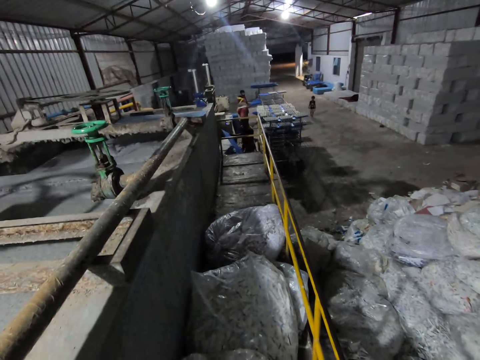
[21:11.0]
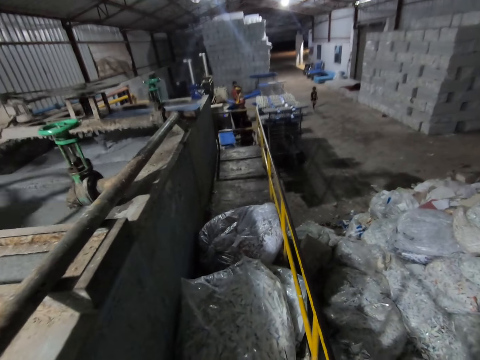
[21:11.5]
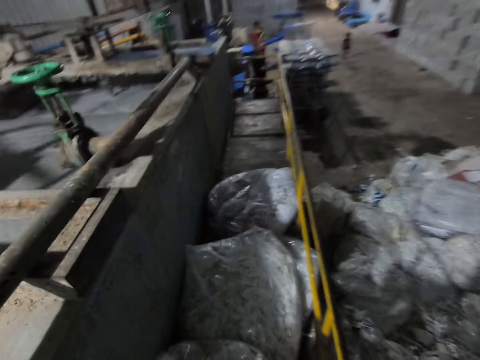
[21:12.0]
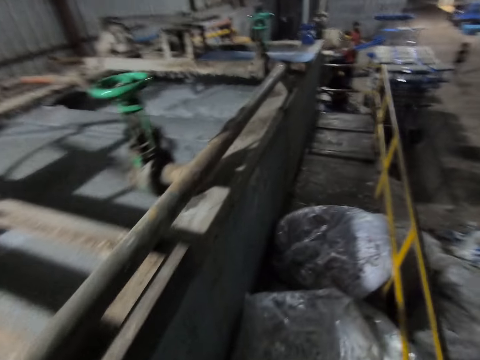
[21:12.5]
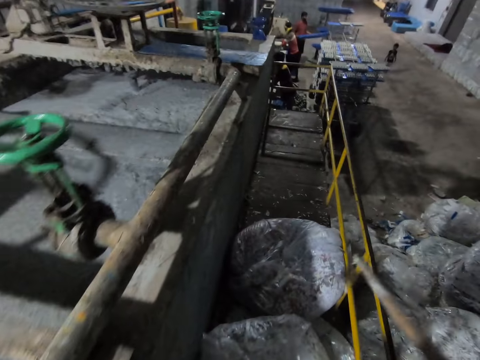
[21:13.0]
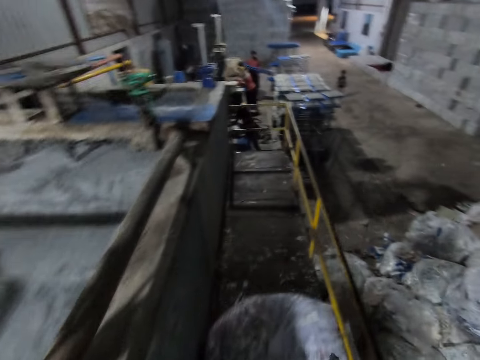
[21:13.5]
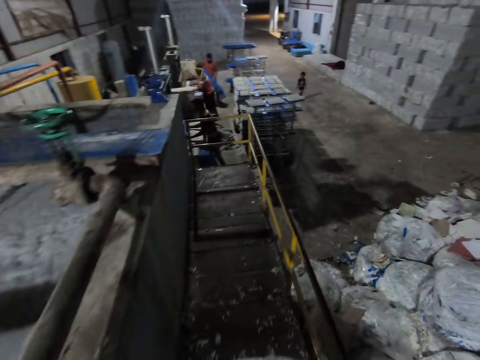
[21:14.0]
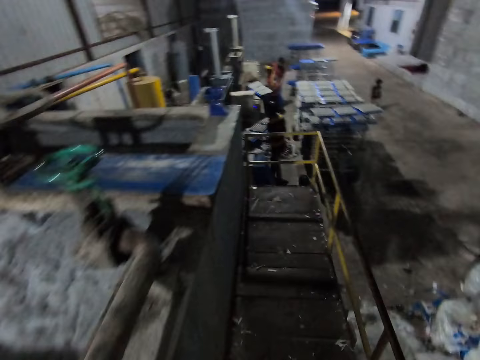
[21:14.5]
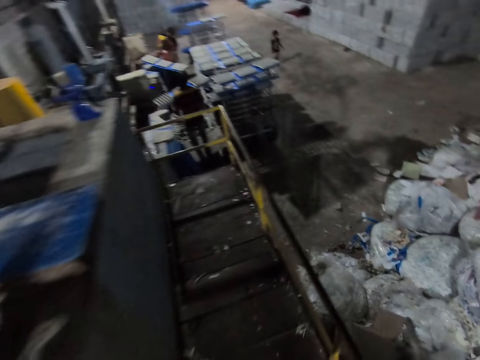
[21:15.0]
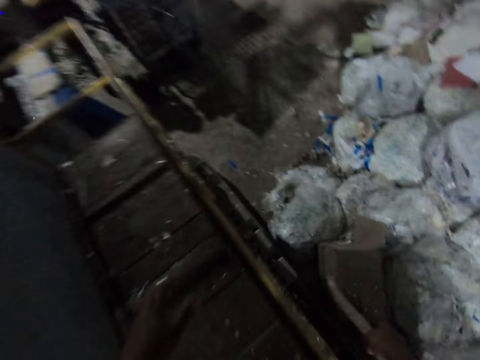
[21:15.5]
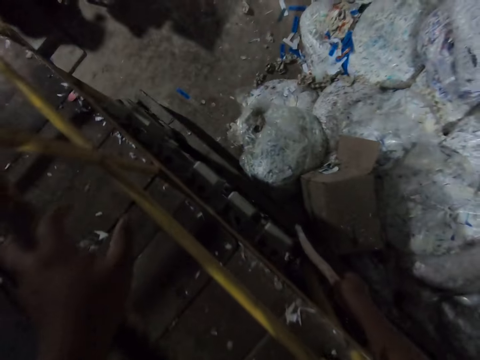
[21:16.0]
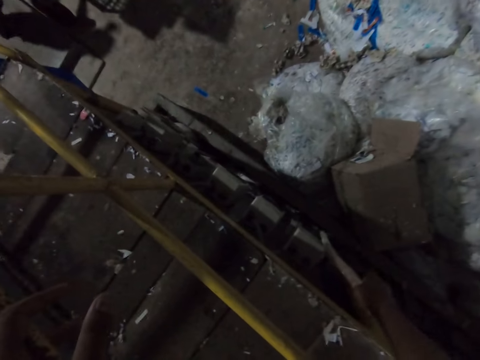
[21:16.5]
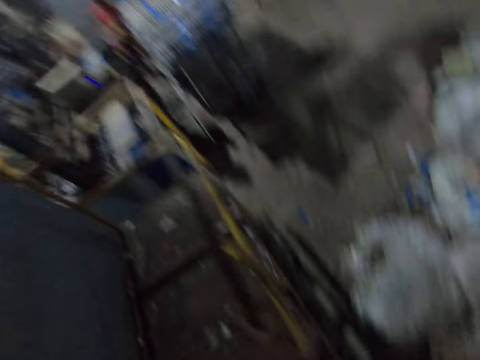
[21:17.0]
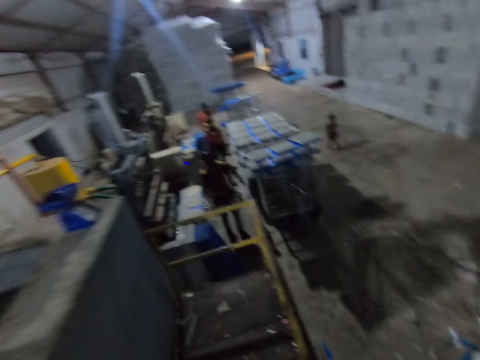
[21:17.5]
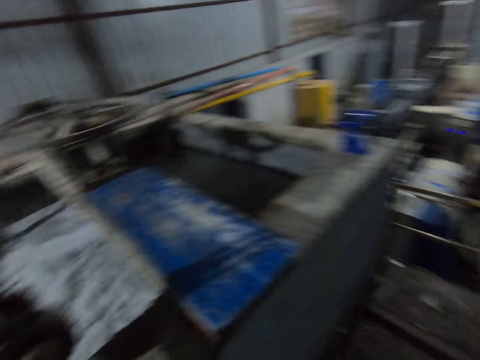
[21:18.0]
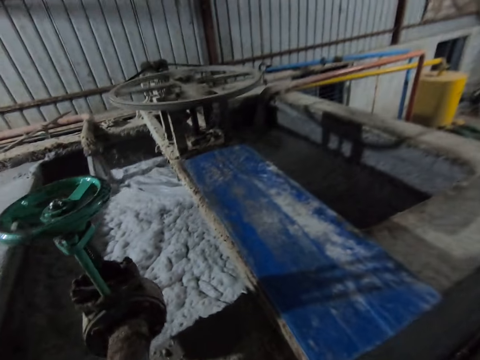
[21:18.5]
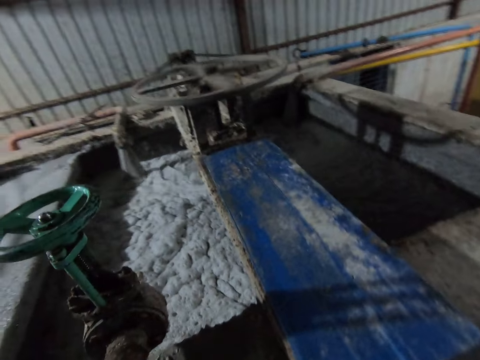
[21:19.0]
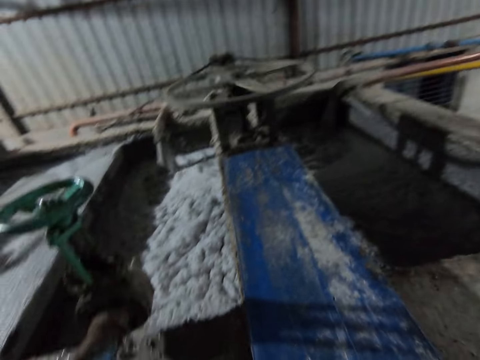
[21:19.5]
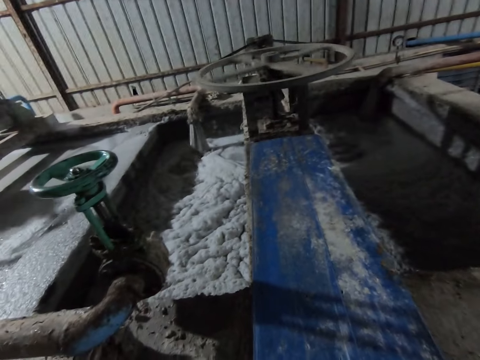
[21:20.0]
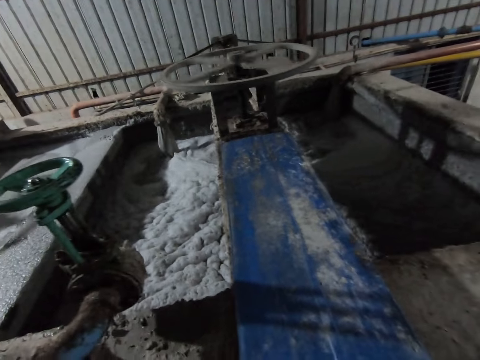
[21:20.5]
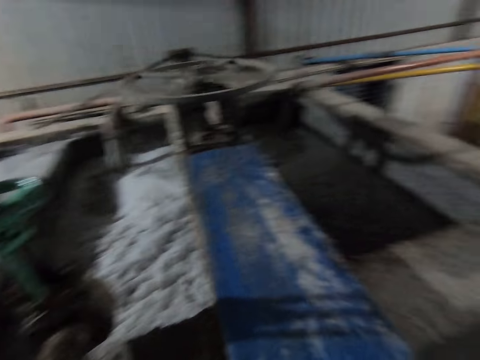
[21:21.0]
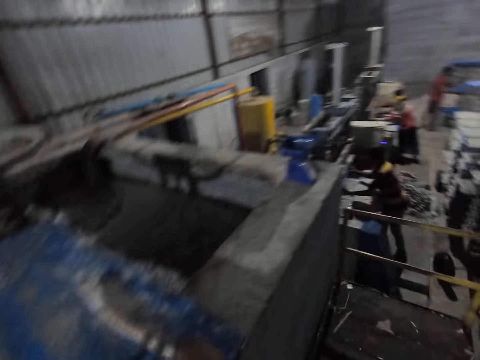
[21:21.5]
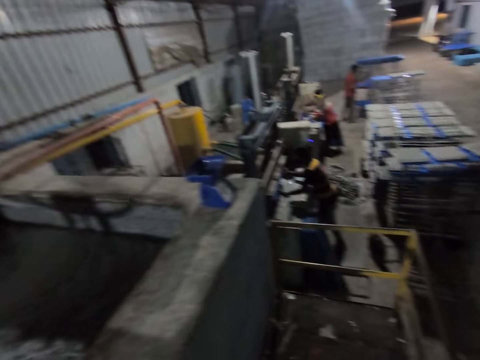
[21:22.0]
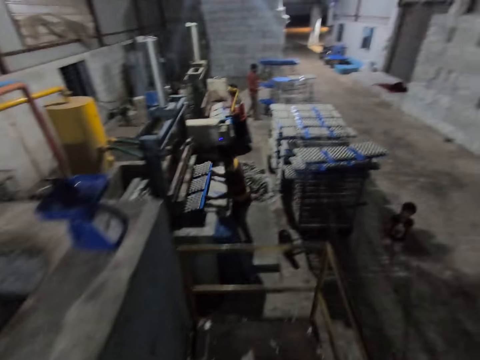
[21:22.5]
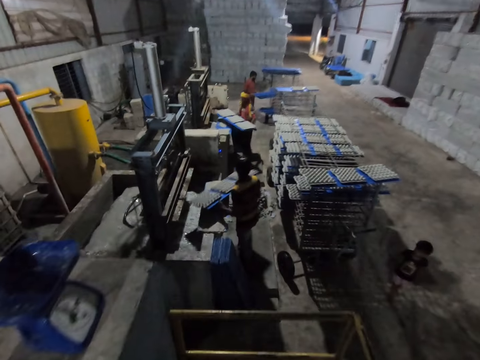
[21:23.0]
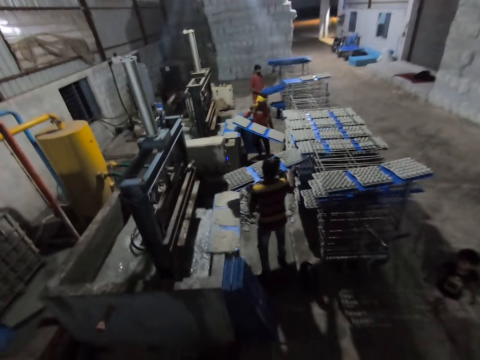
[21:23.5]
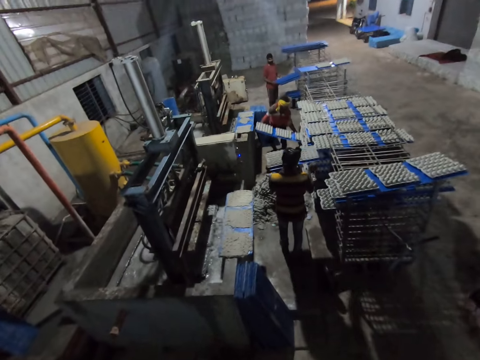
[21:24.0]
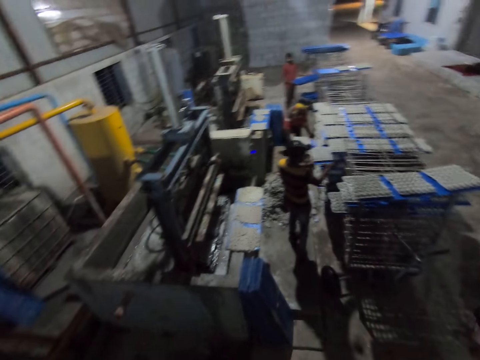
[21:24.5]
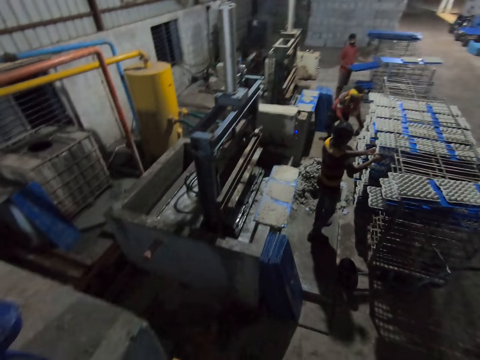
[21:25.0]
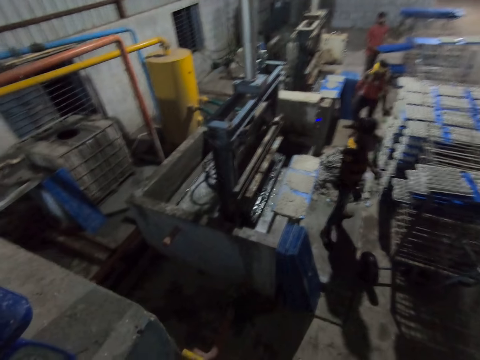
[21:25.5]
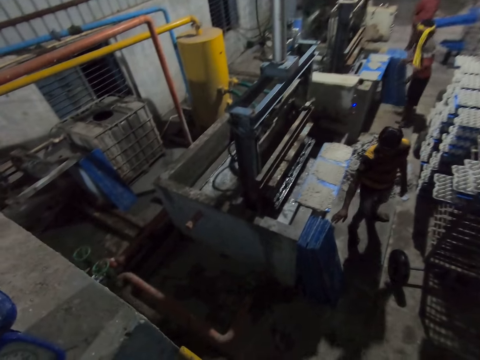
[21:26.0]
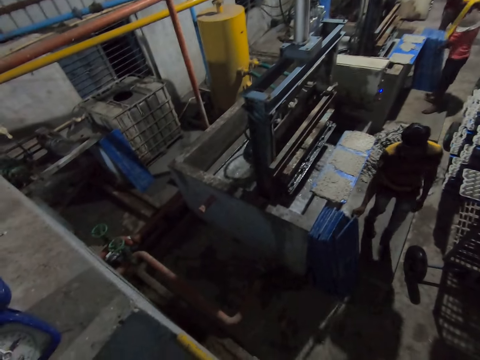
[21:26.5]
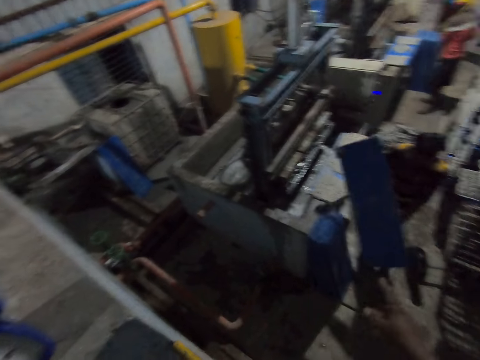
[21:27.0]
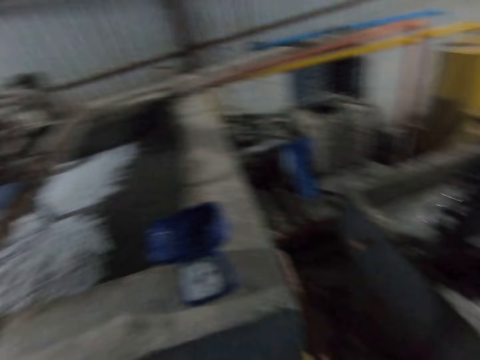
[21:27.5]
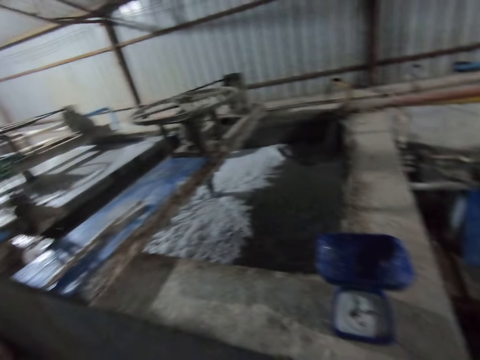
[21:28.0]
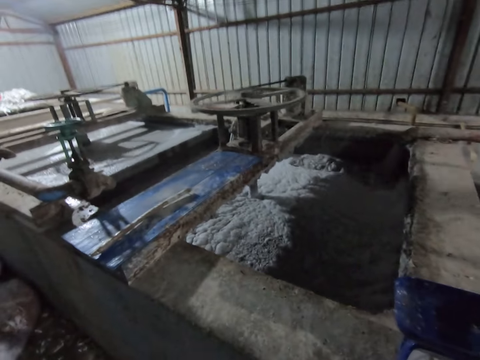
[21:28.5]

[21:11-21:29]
A man removes some PVC sheets from the rack with both hands. Another man holds a PVC sheet with both hands. A third man holds a PVC sheet with both hands. The second man puts the PVC sheet in the pulp molding machine with both hands. The third man puts the PVC sheet in the pulp molding machine with both hands. The camera wearer walks beside the metal rail. The first man places the PVC sheets on the ground with both hands. The third man removes some egg trays with the PVC sheet in both hands from the pulp molding machine. The second man removes some egg trays with the PVC sheet in both hands from the pulp molding machine. The second man drops the egg trays with the PVC sheets on the rack with both hands. The camera wearer holds the handrail with his left hand. He gently taps the fuse on the wall with the stick in his right hand. He stretches his hand towards the switch. He looks around the industry. The third man removes some egg trays with a PVC sheet in both hands from the pulp molding machine. The second man removes some egg trays with a PVC sheet in both hands from the pulp molding machine. The first man holds some PVC sheets on the rack with his left hand. The third man drops the egg trays with the PVC sheets on the rack with both hands. The second man drops the egg trays with the PVC sheets on the rack with both hands. The first man holds the PVC sheets on the rack with both hands. The second man picks a PVC sheet from the PVC sheets on the ground with his right hand. The third man picks a PVC sheet from the PVC sheets on the ground with both hands. The second man holds the PVC sheet with both hands.

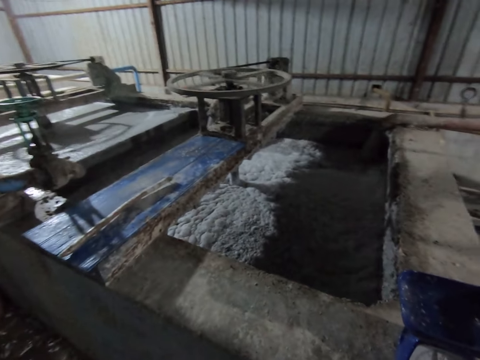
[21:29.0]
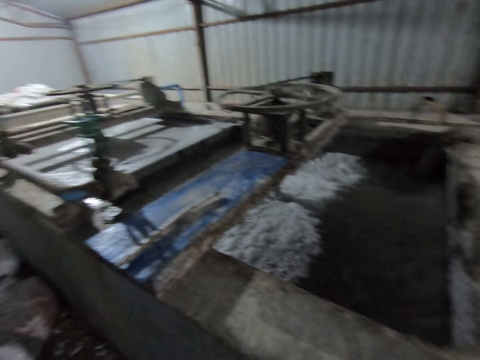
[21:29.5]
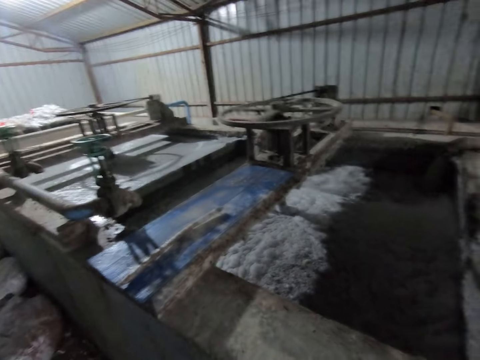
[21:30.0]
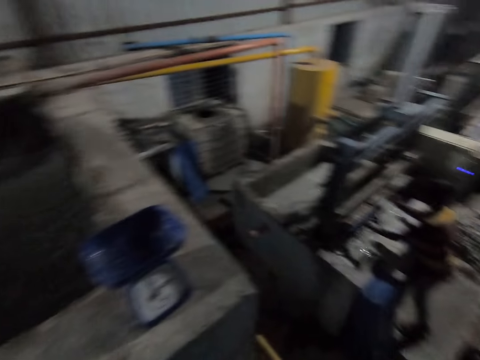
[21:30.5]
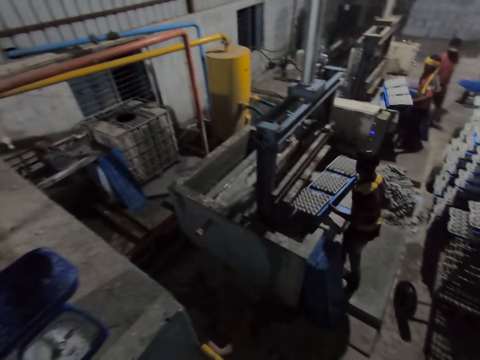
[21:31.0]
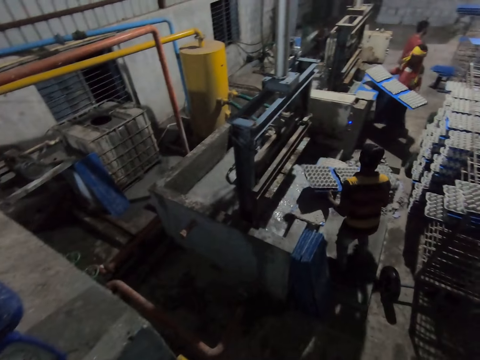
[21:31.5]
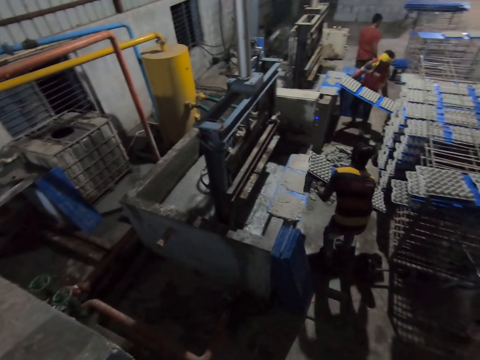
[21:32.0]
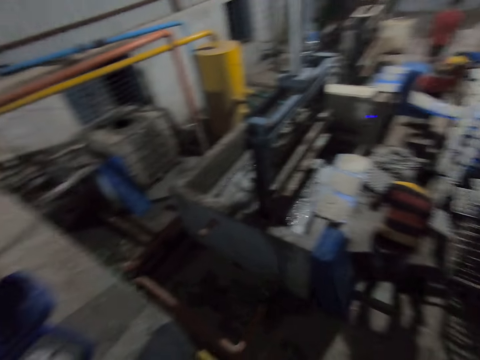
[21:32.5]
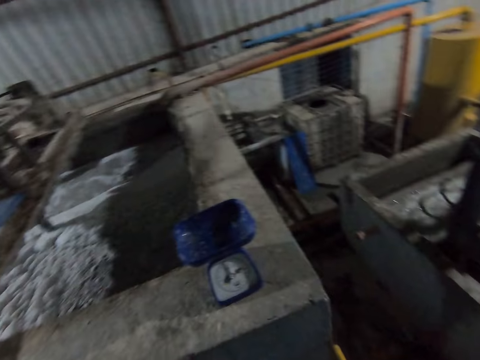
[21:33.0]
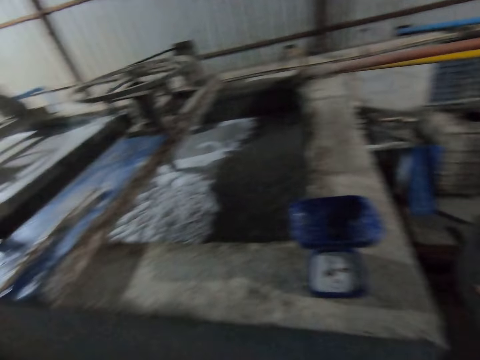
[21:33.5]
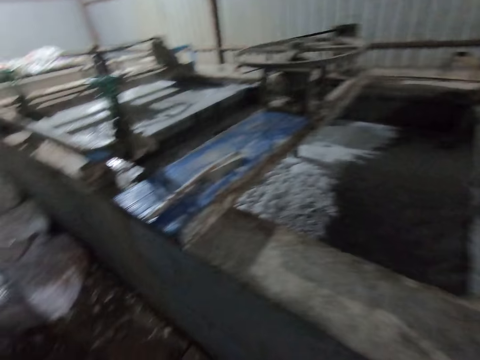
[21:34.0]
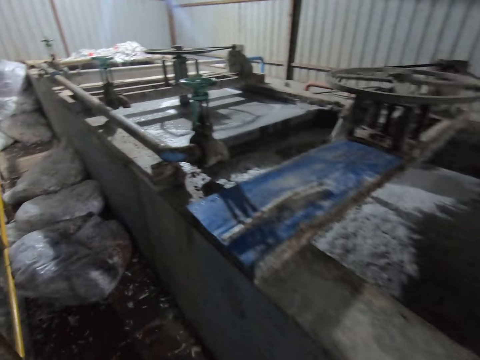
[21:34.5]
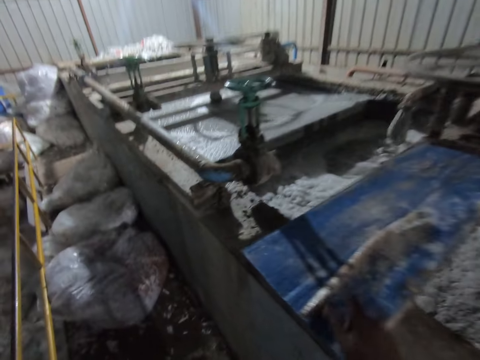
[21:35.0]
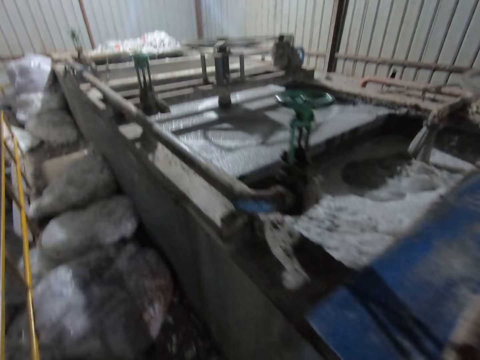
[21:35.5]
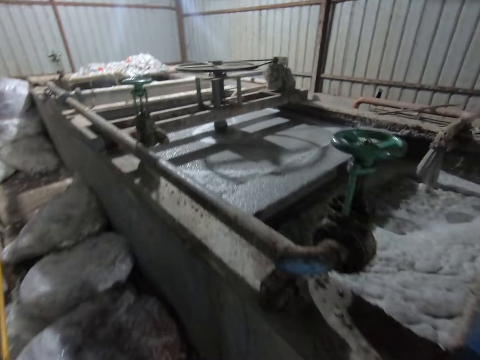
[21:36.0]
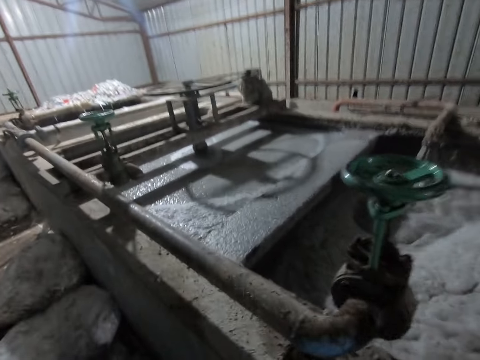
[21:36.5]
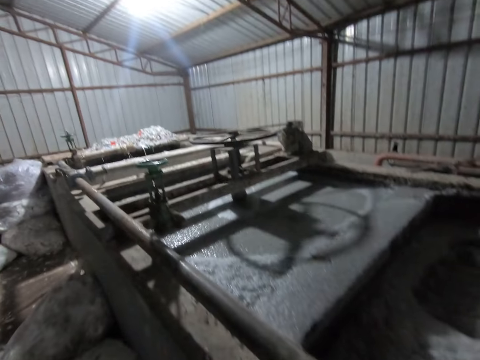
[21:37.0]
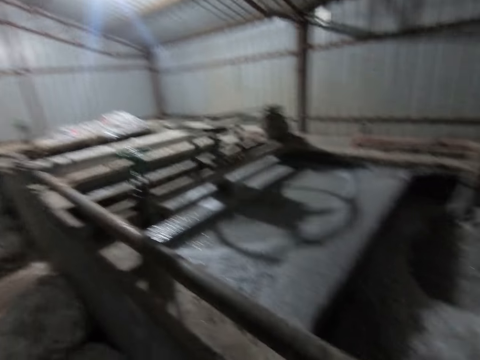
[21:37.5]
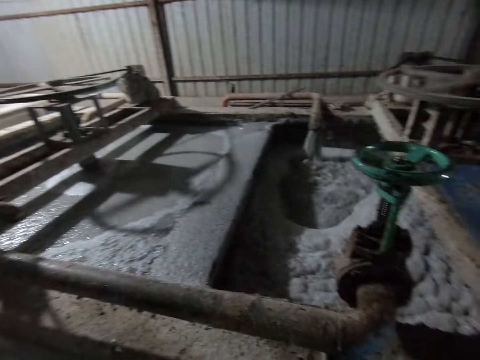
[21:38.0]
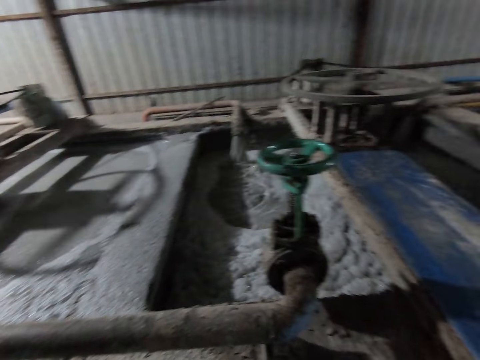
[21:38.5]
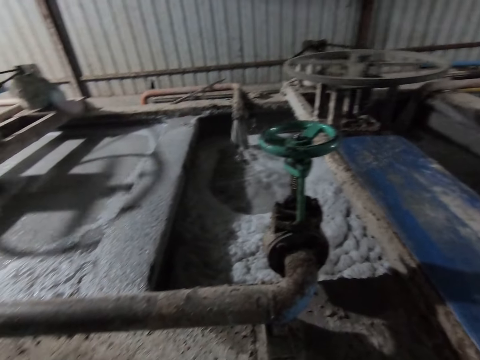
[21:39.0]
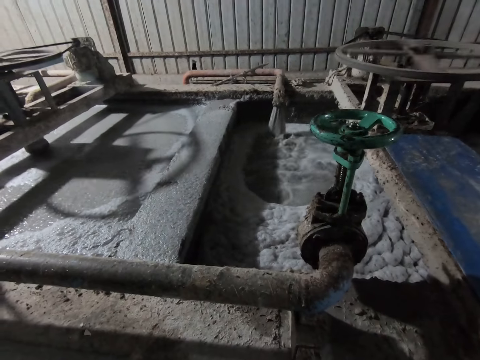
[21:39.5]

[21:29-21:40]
A man removes some egg trays with the PVC sheet in both hands from the pulp molding machine. Another man removes some egg trays with the PVC sheet in both hands from the pulp molding machine. The first man drops the egg trays with the PVC sheets on the rack with both hands. The camera wearer walks beside the metal rail.
